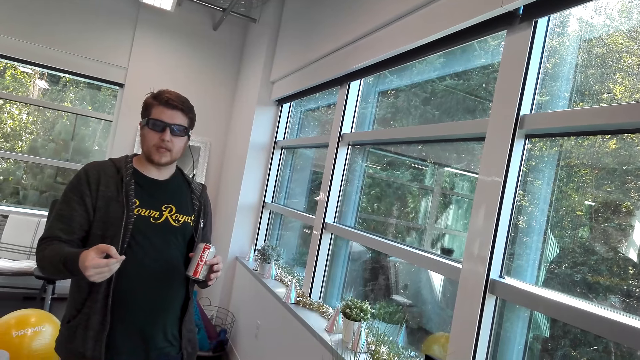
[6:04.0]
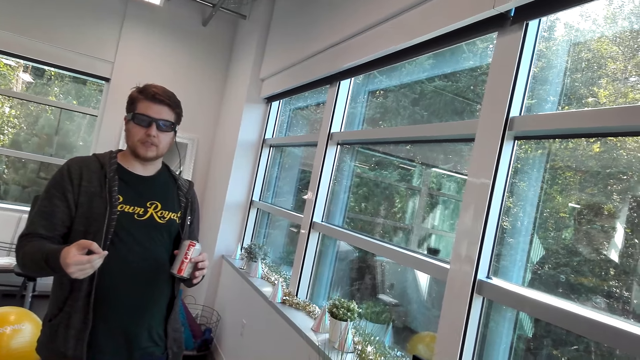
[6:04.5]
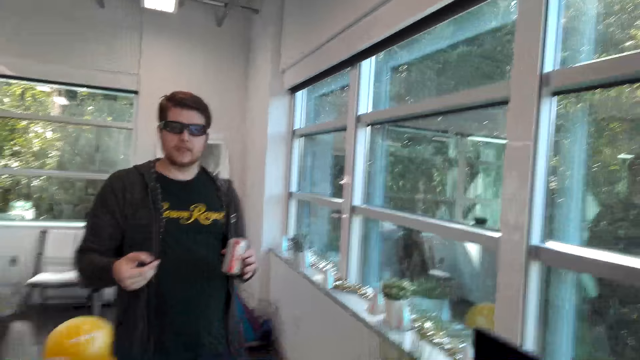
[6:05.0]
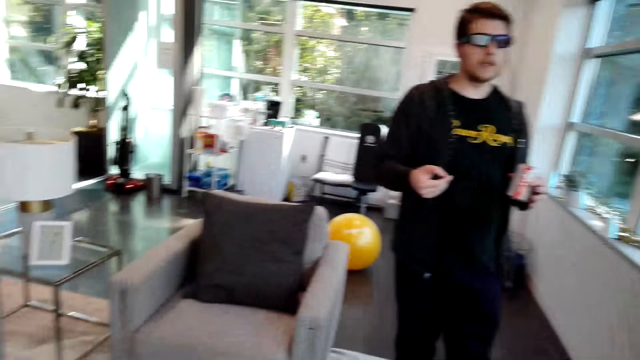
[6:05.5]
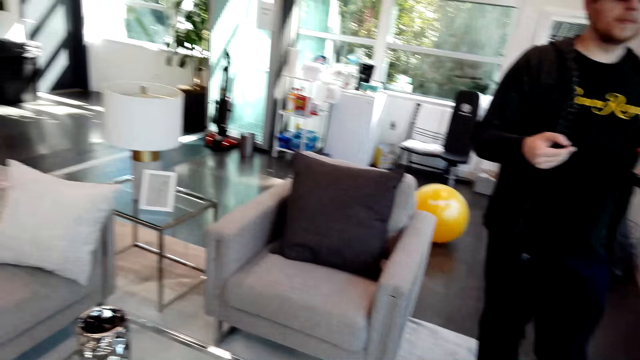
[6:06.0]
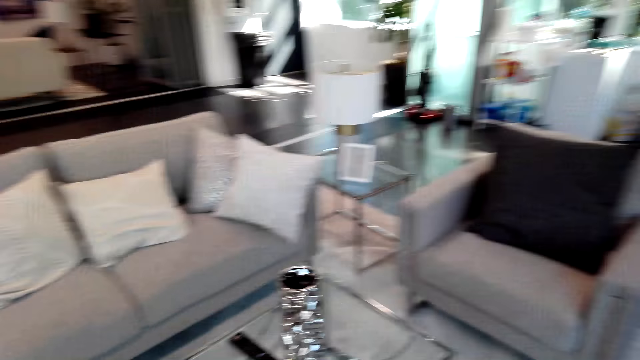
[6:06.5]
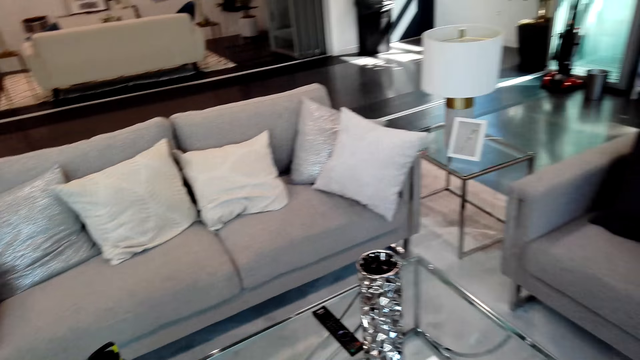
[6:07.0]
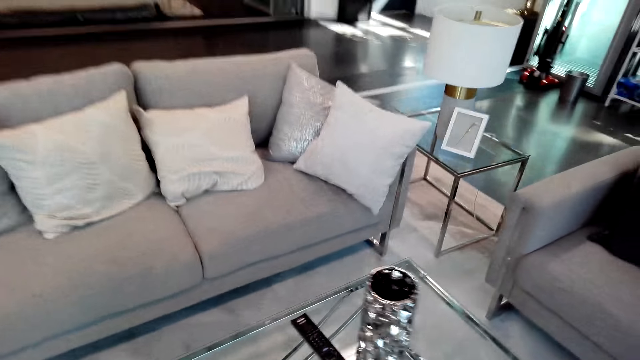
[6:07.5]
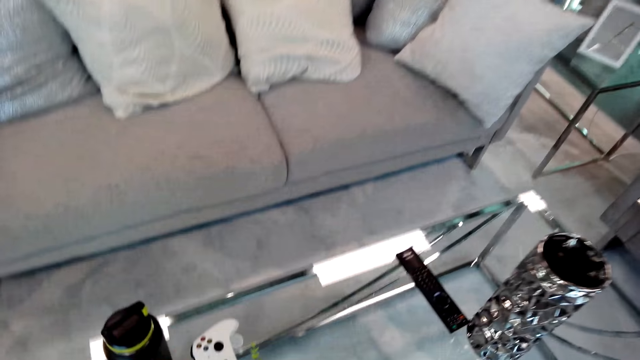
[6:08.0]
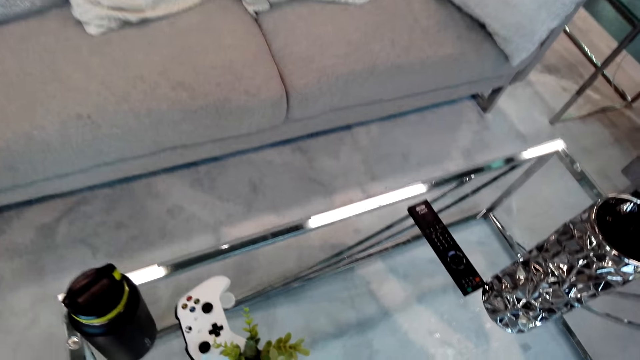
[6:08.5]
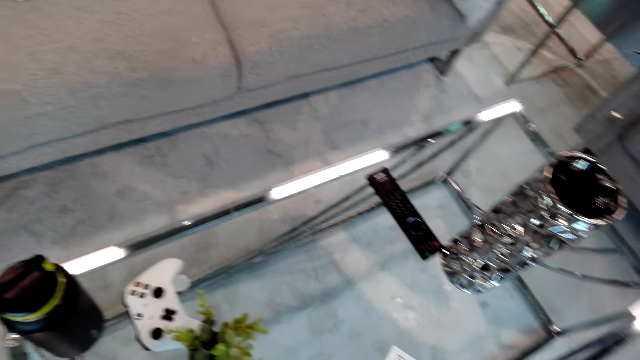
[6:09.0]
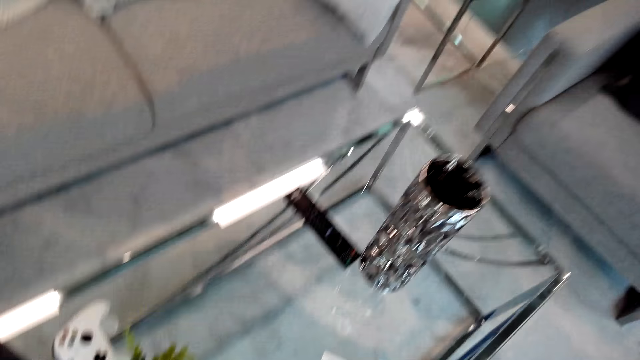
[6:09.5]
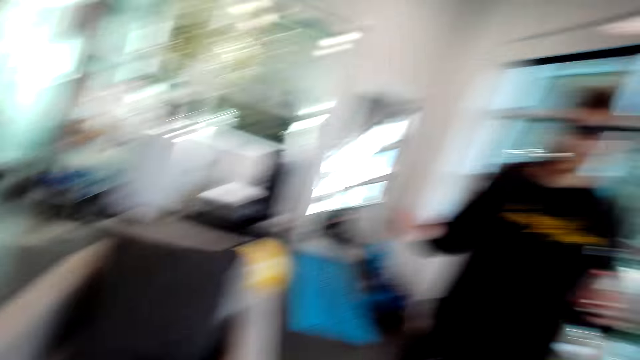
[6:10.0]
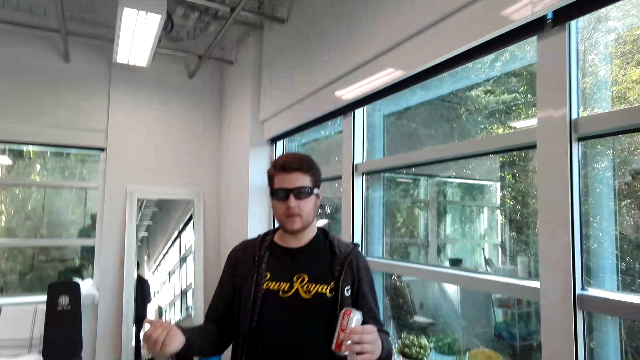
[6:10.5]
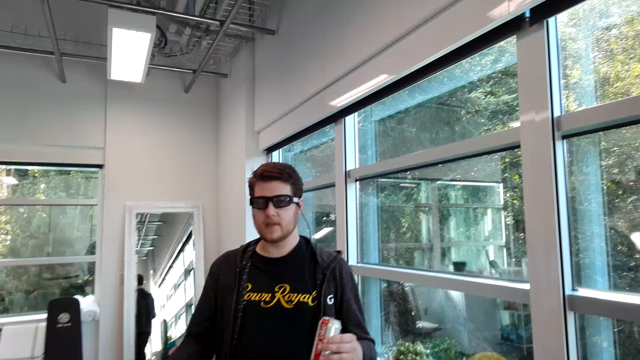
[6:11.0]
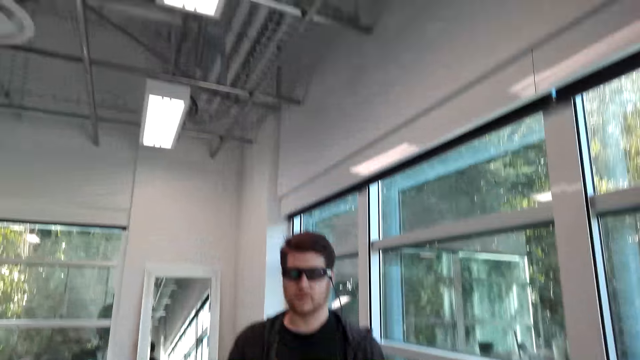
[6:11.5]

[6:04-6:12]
The camera wearer looks around.

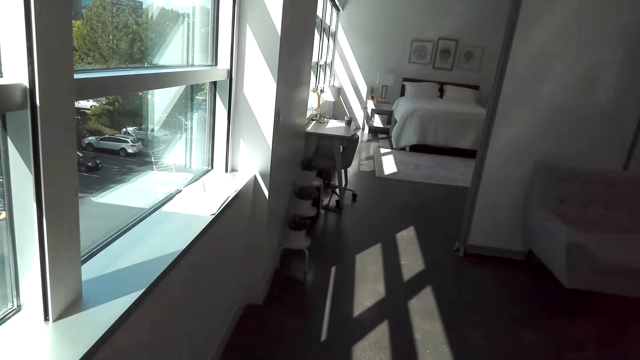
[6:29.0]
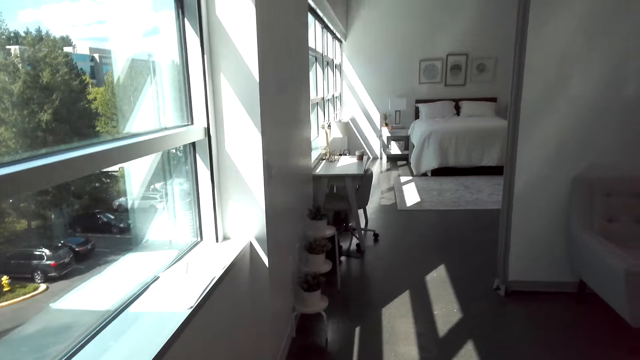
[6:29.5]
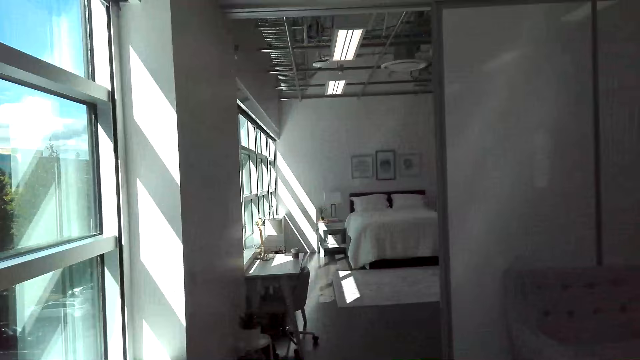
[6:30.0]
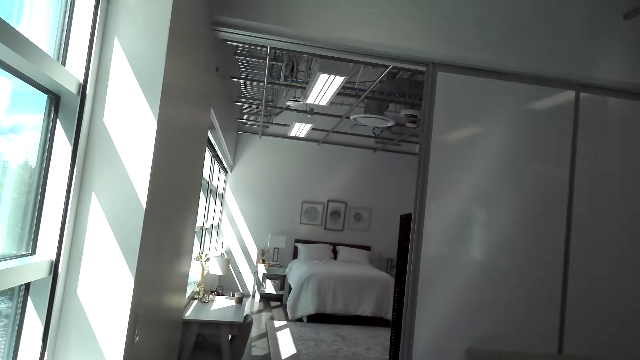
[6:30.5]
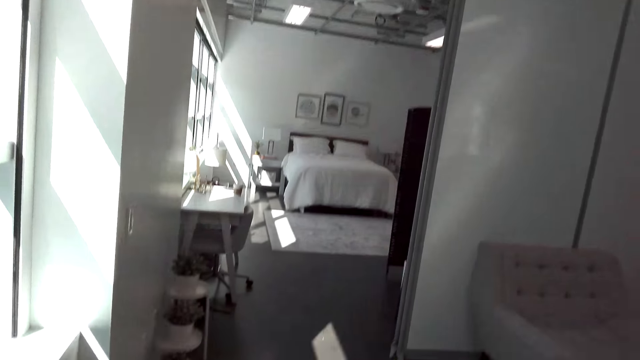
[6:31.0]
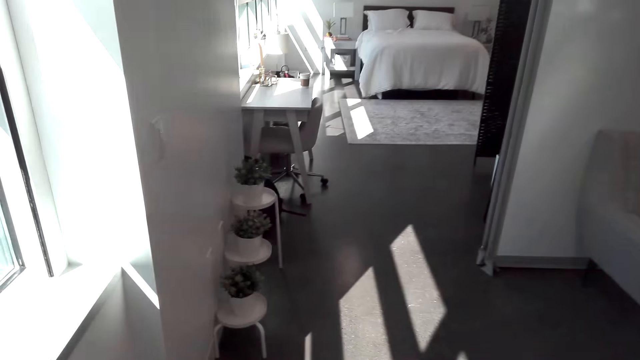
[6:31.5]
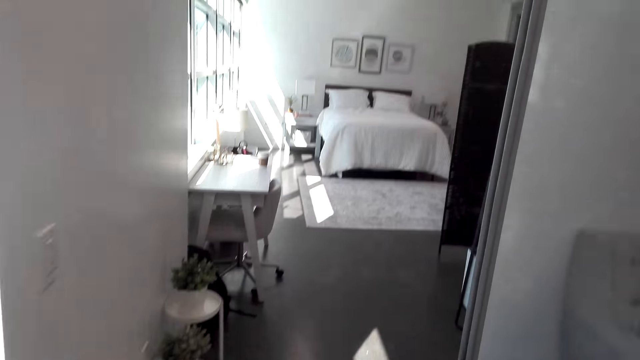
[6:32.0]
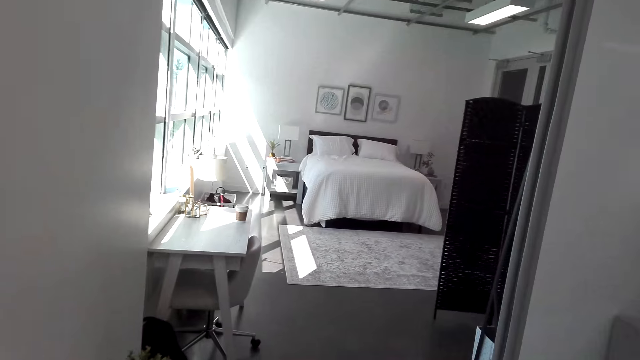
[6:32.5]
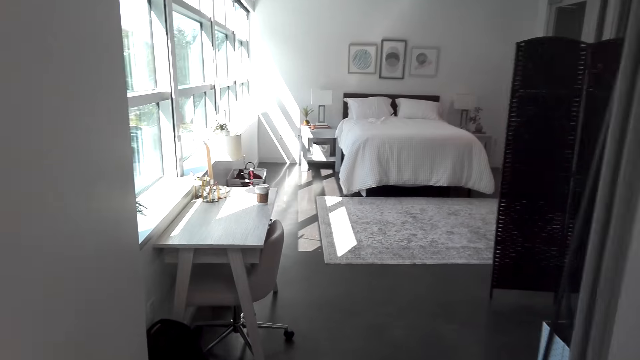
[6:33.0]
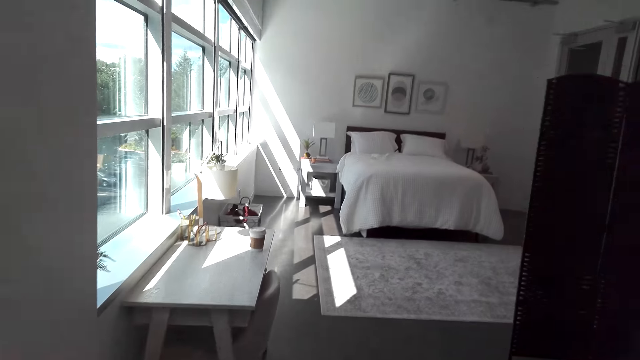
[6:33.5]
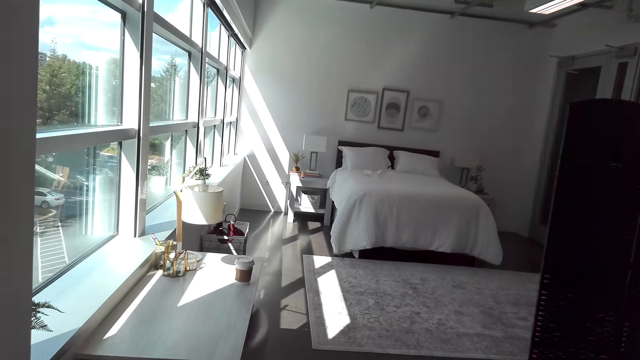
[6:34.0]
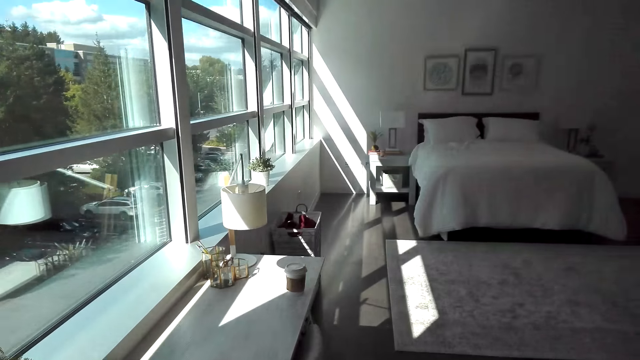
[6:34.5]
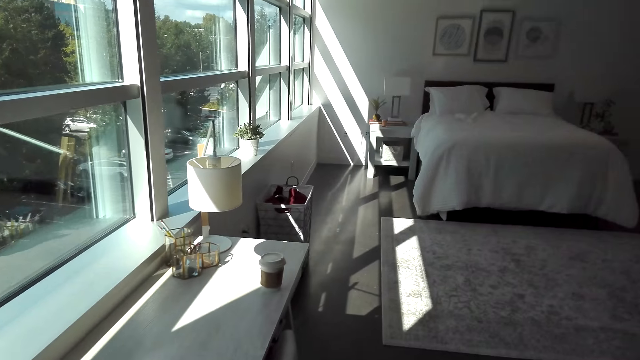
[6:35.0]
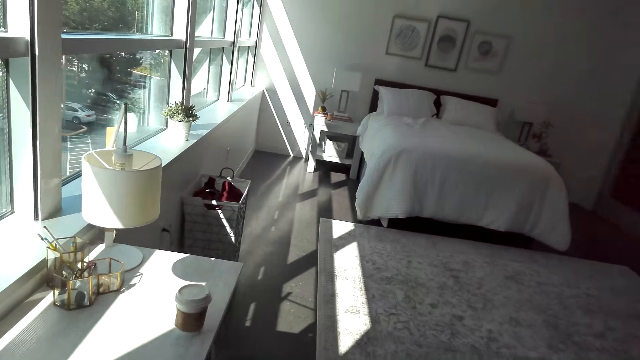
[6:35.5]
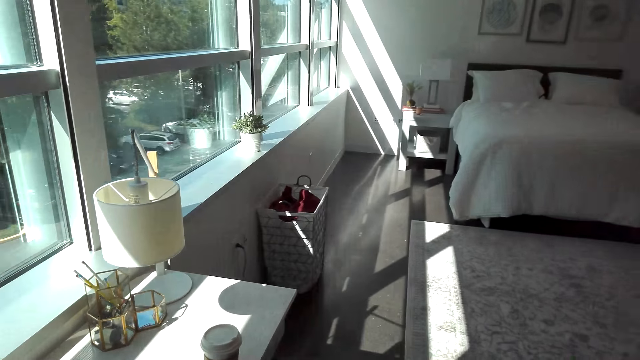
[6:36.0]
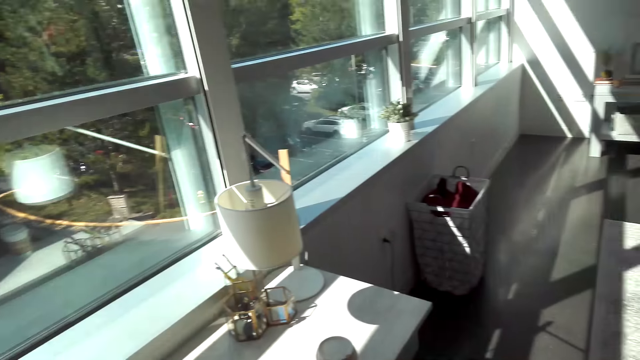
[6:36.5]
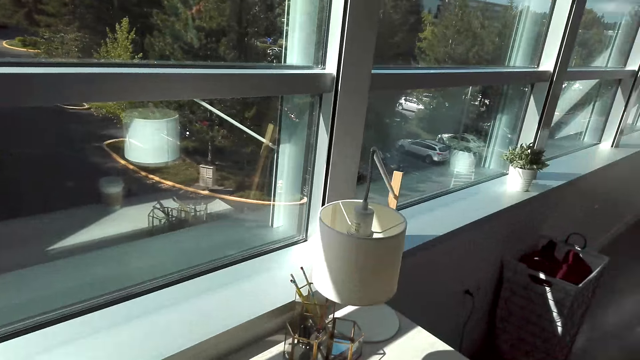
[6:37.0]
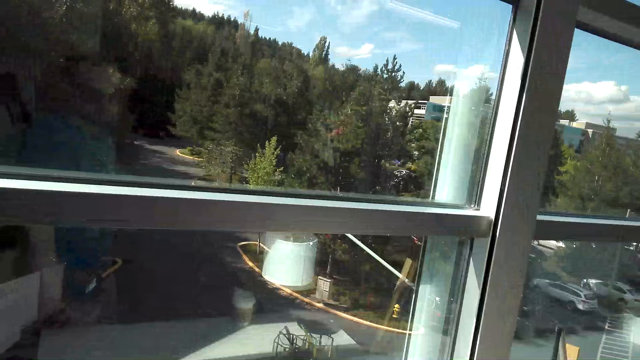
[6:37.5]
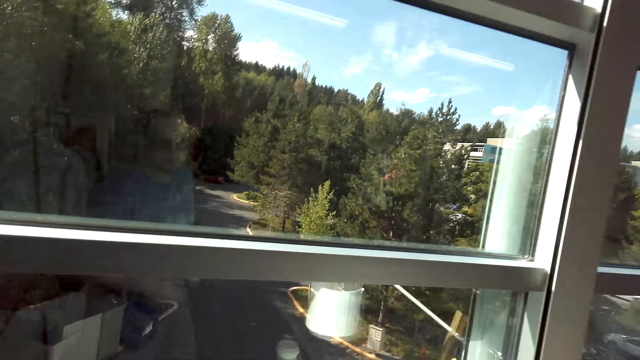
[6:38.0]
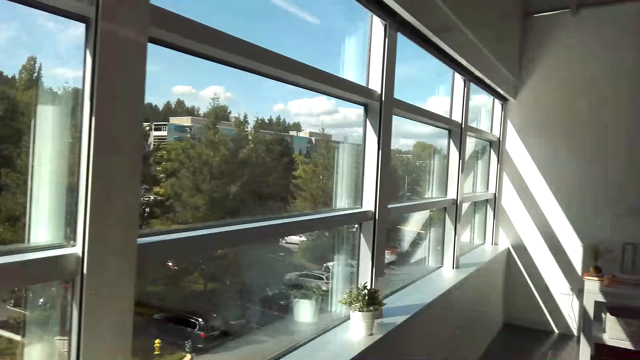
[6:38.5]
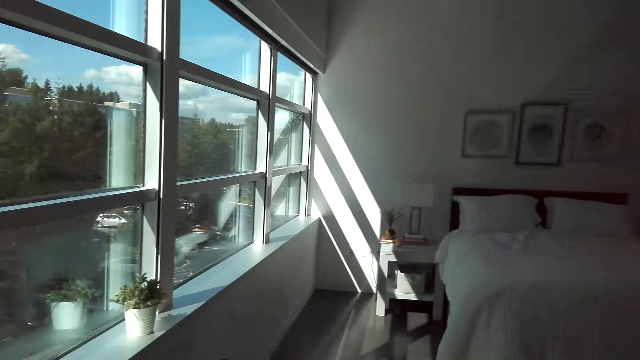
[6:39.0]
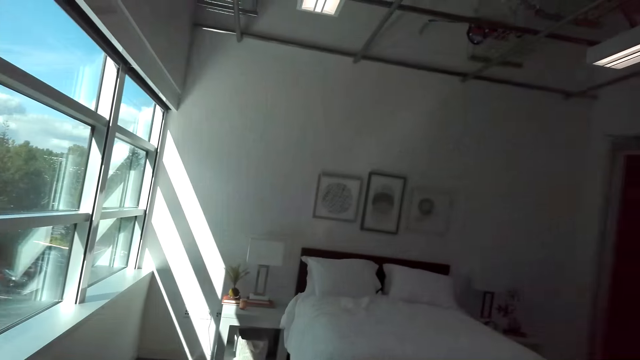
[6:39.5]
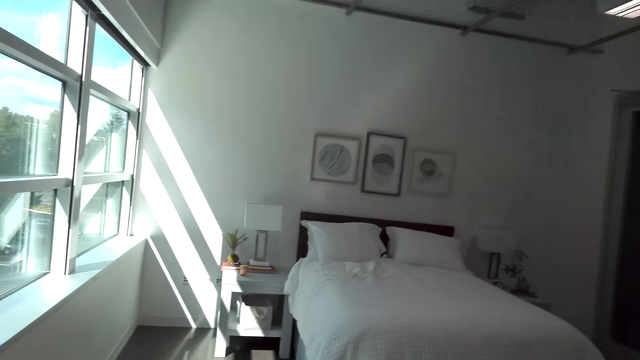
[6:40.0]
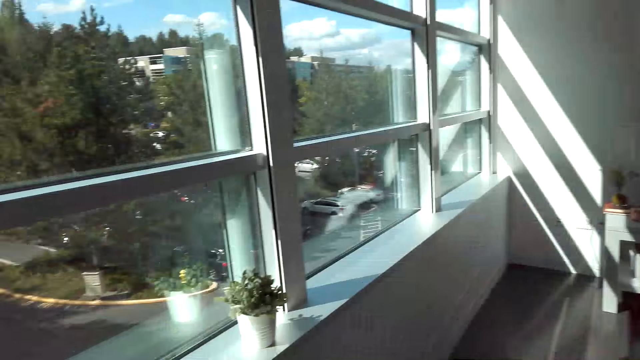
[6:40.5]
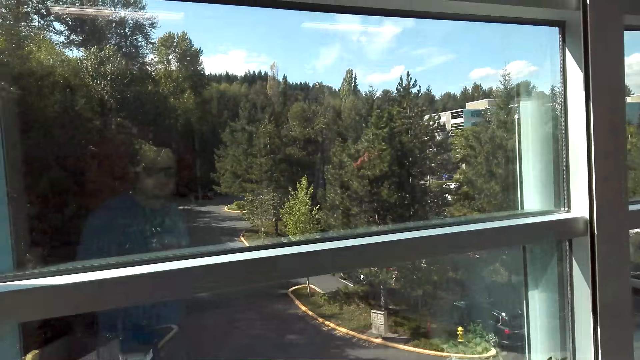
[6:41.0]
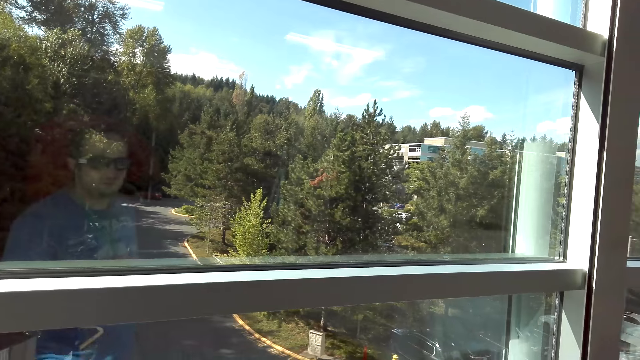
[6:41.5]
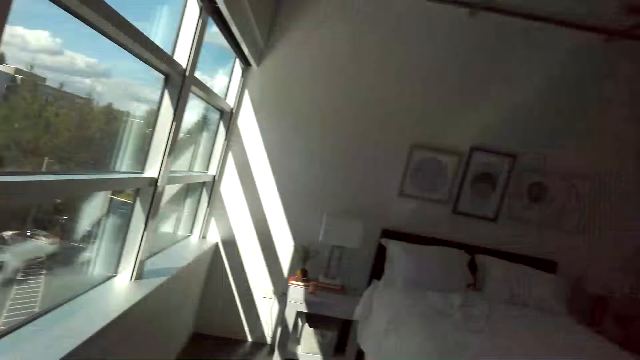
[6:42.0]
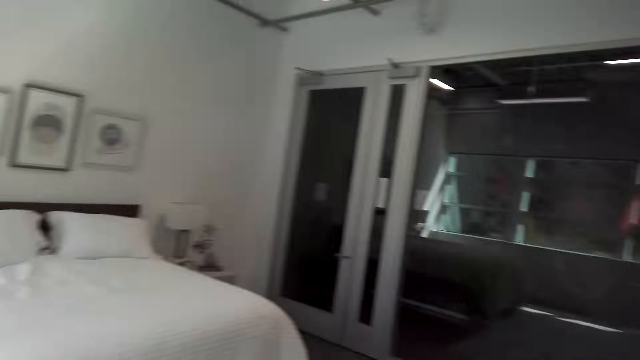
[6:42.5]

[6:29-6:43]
The camera wearer walks around the room.
